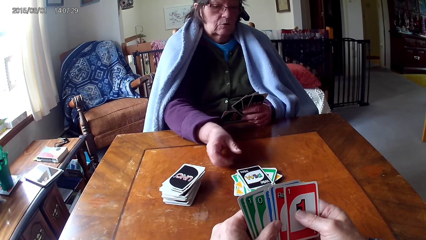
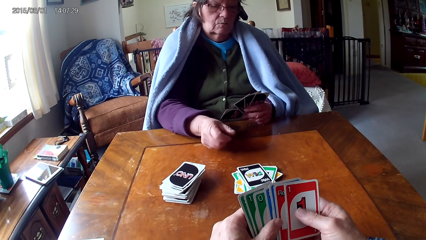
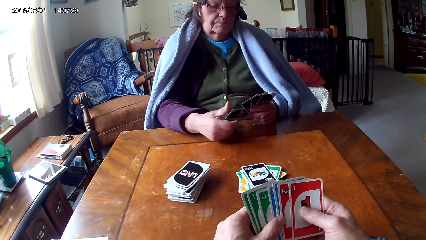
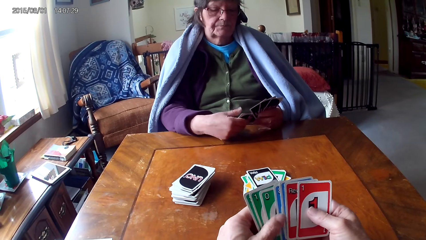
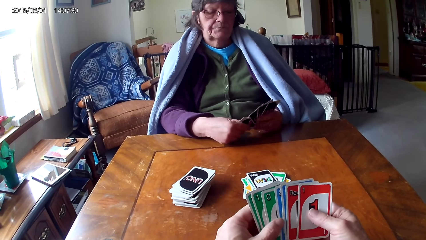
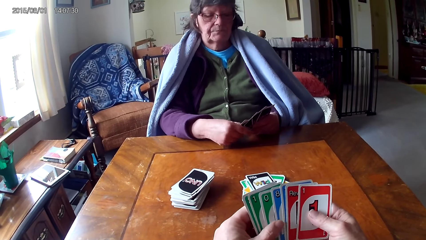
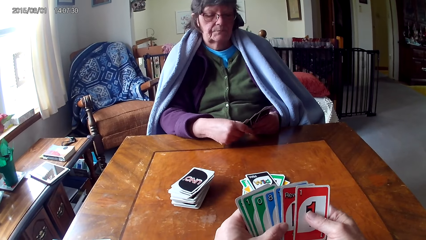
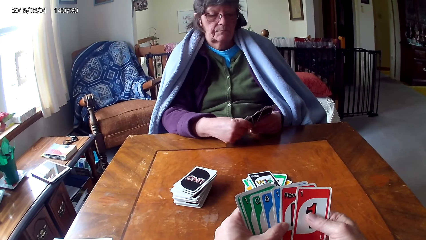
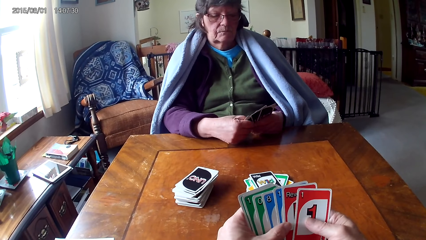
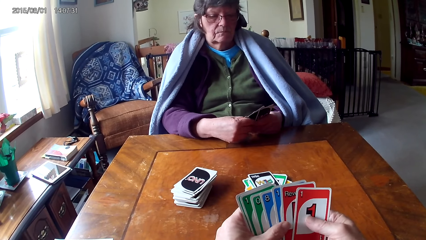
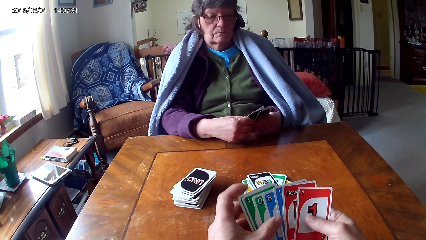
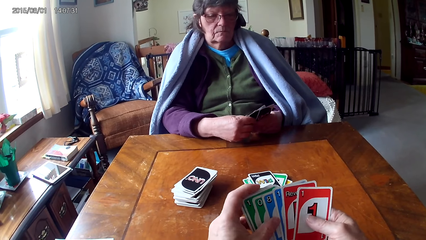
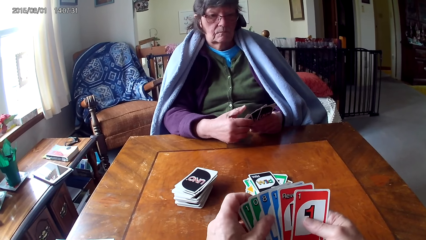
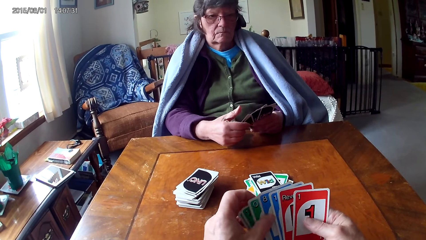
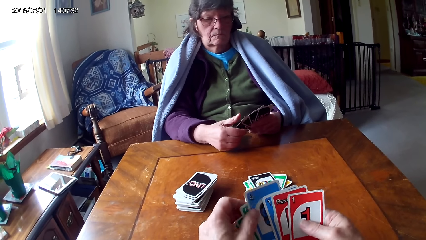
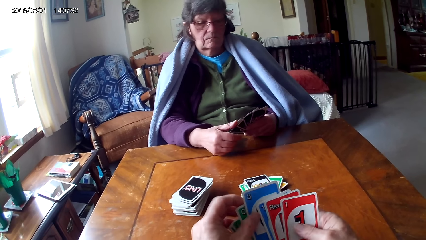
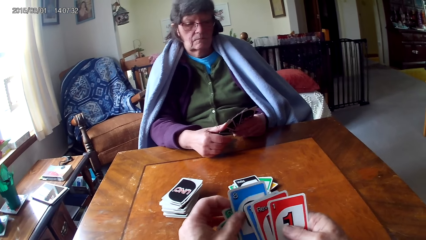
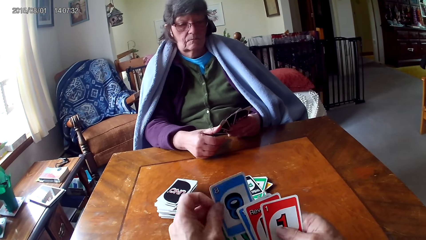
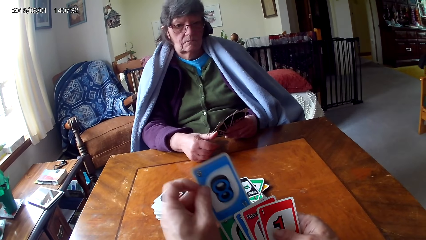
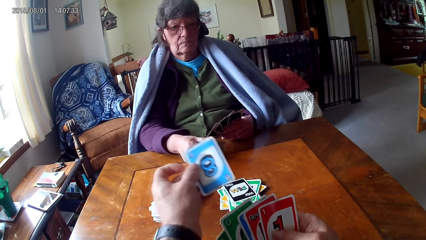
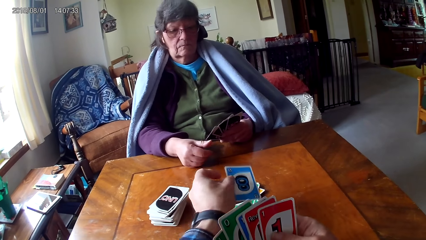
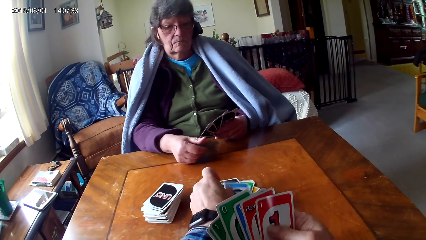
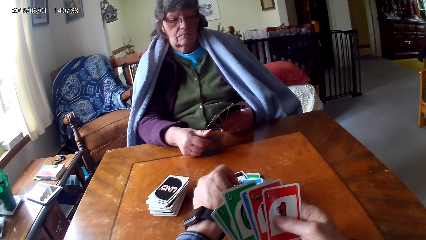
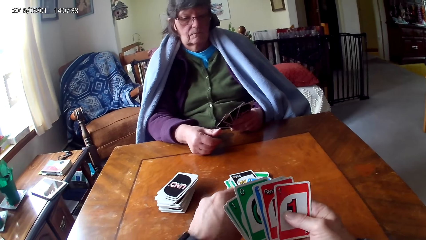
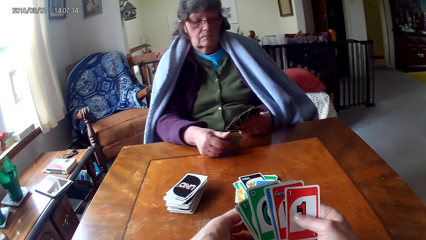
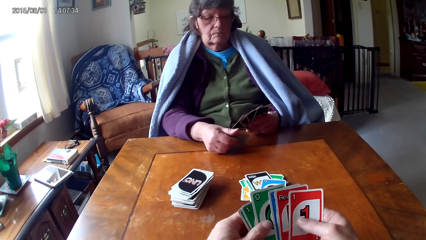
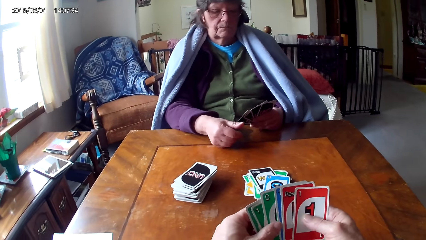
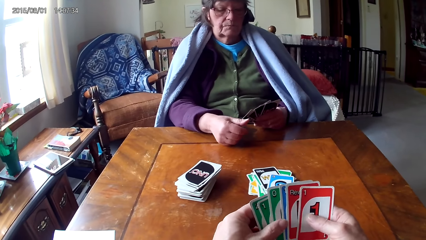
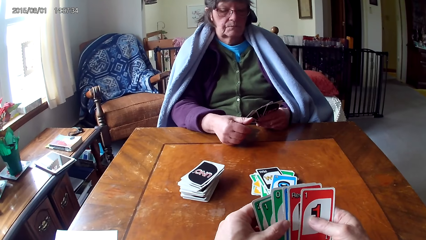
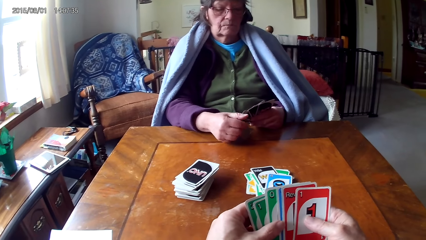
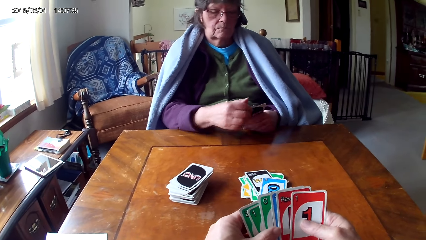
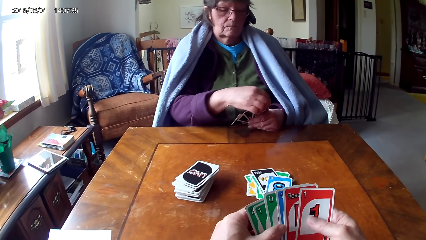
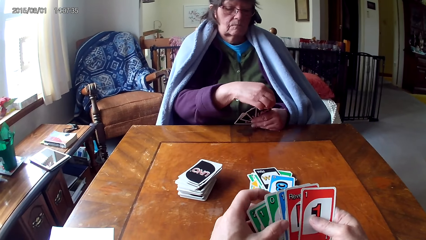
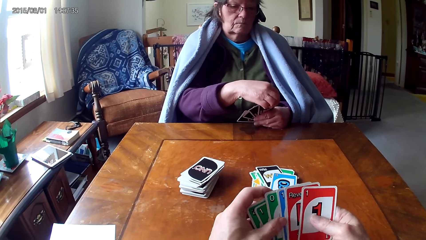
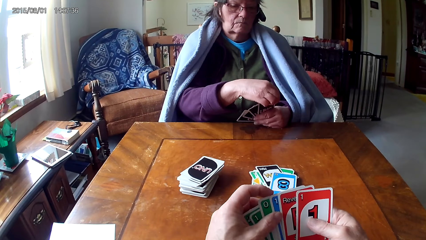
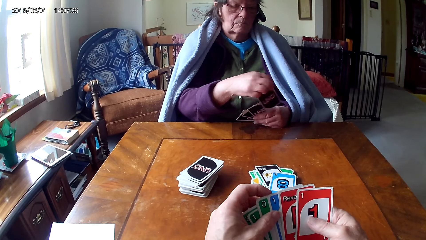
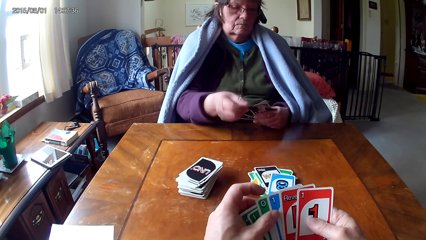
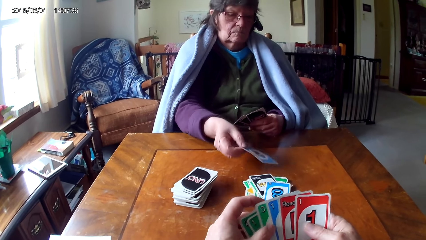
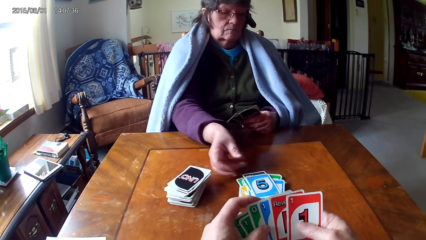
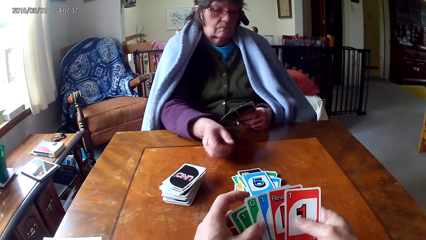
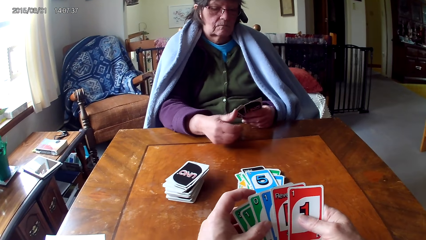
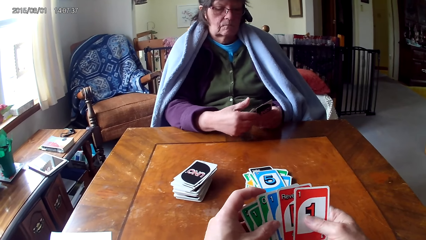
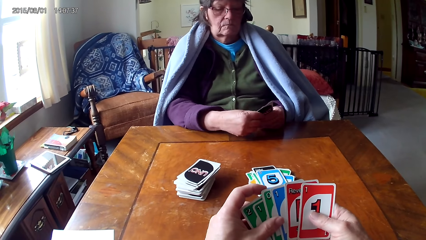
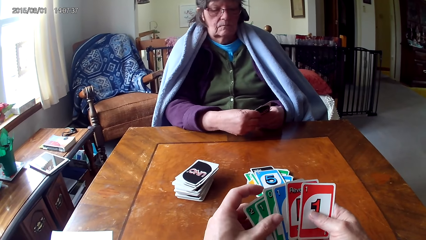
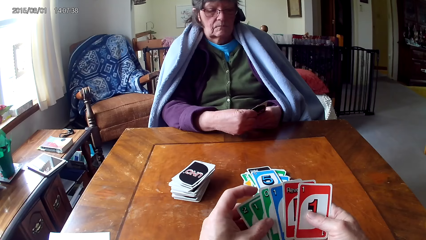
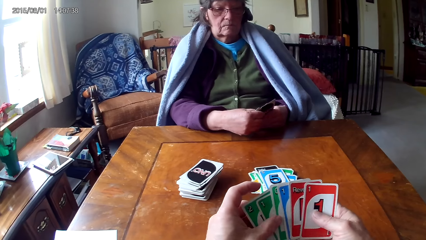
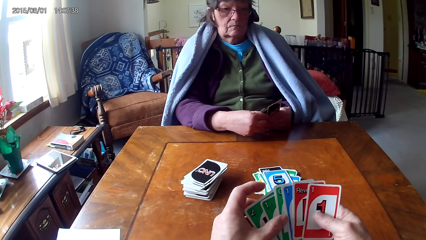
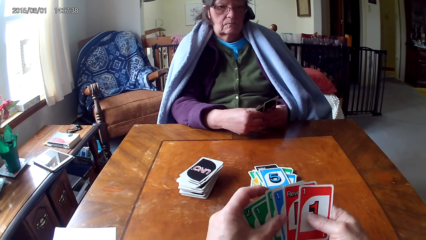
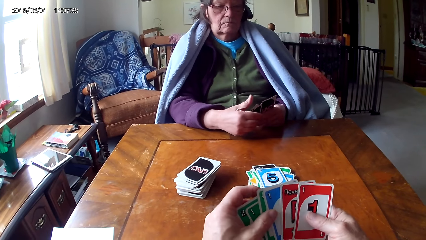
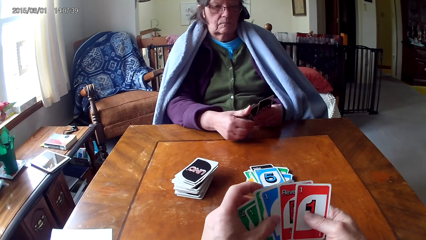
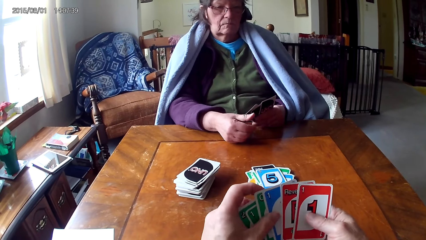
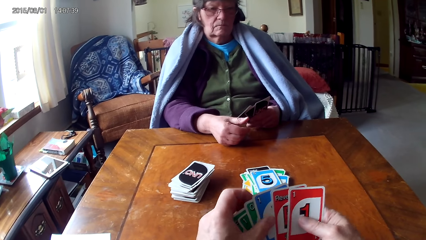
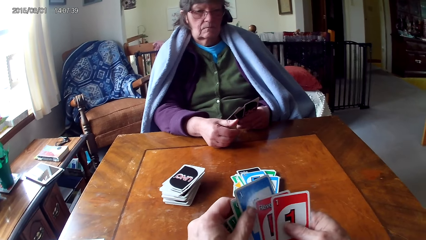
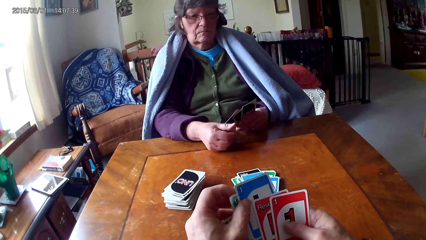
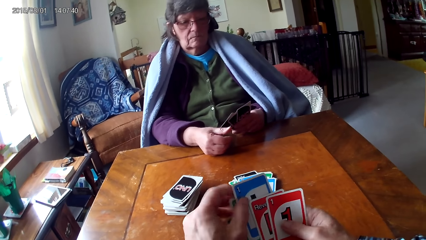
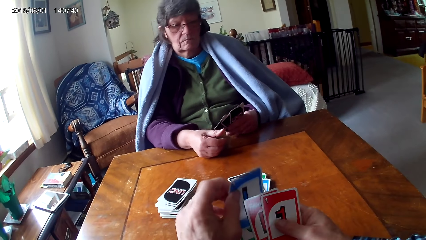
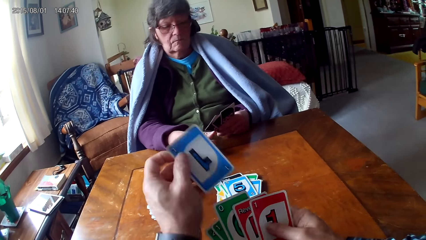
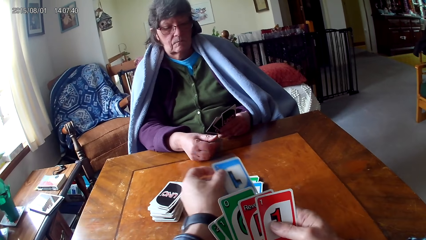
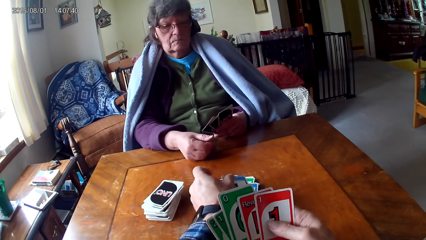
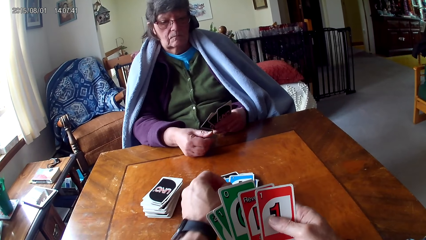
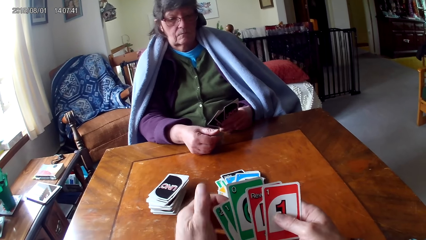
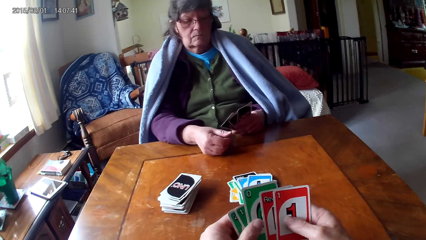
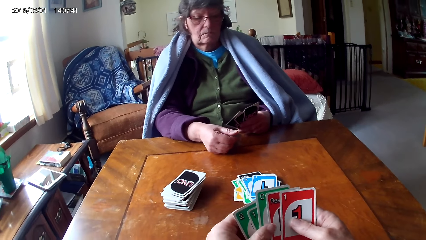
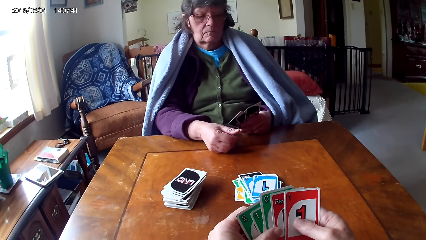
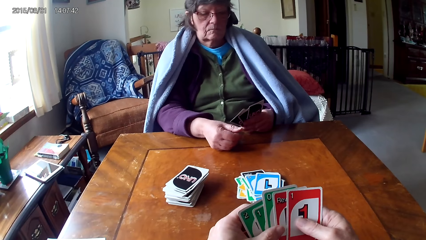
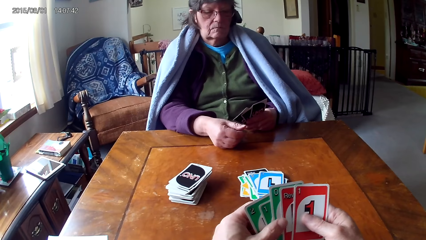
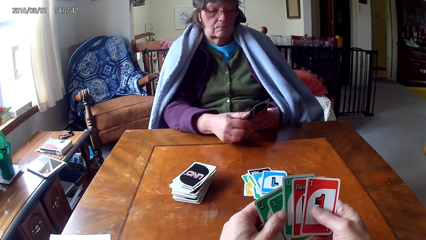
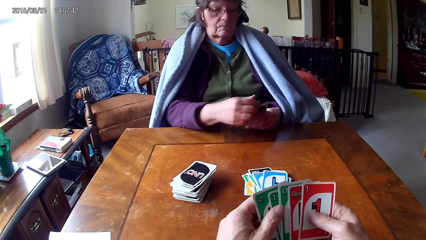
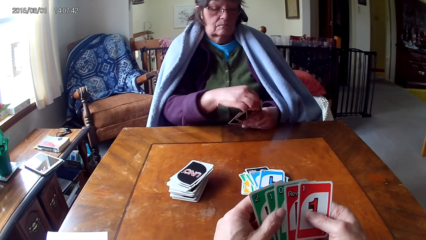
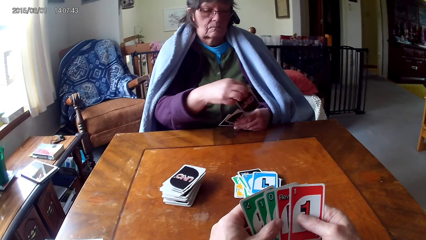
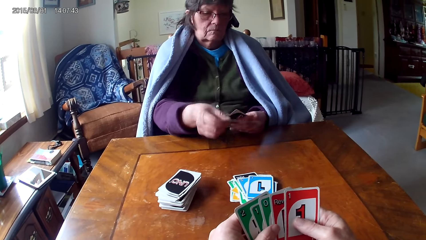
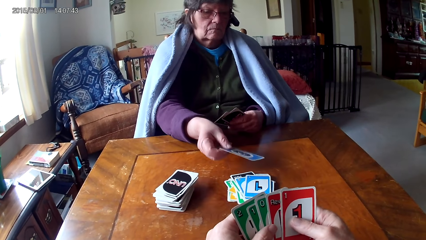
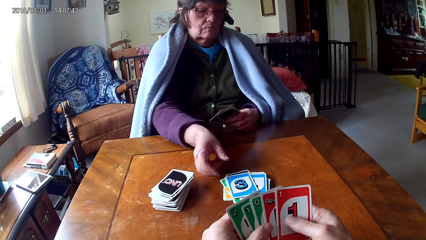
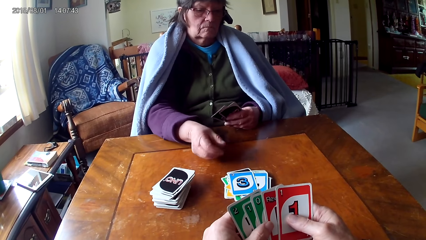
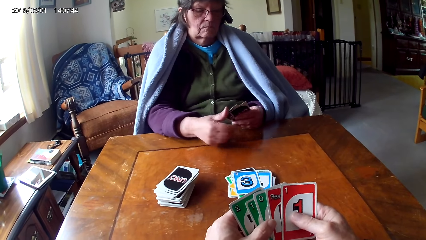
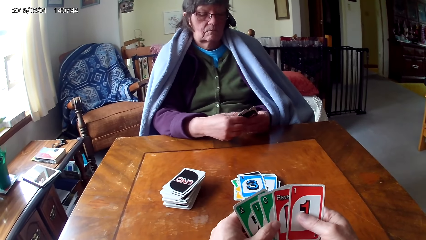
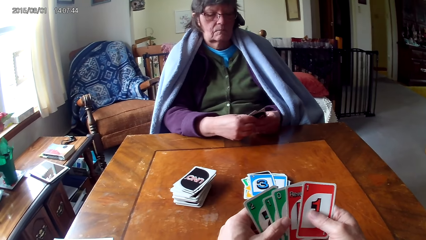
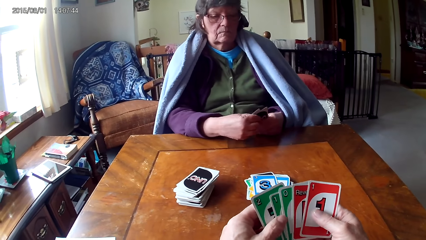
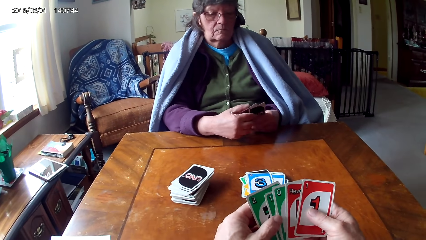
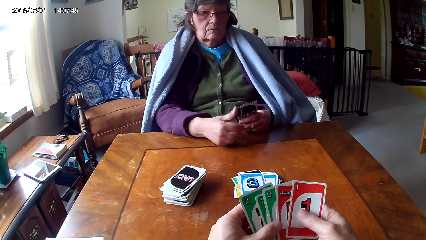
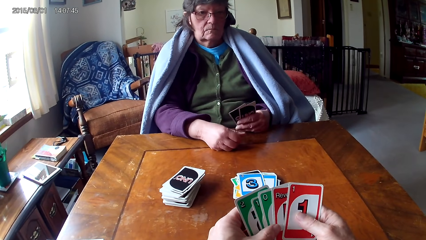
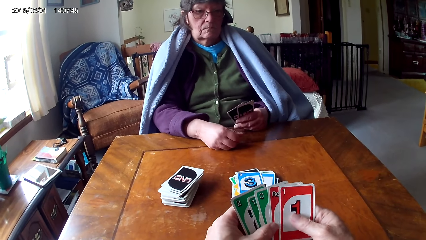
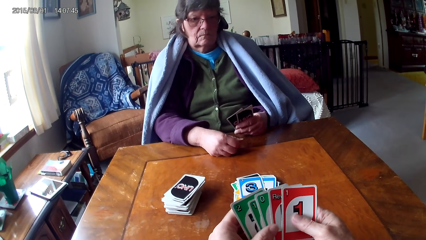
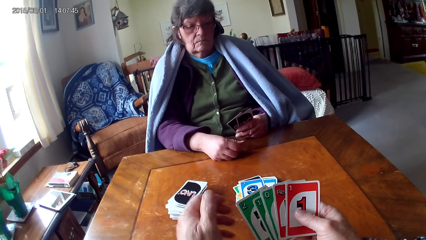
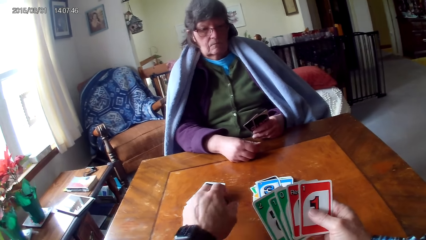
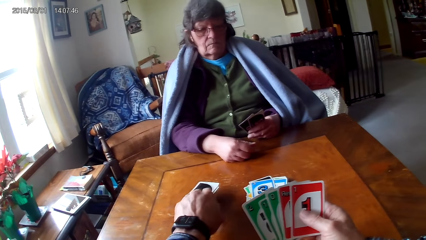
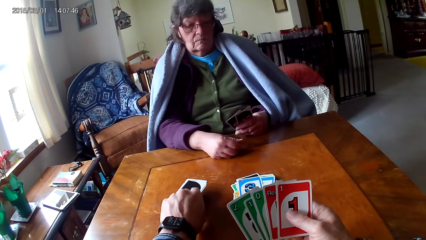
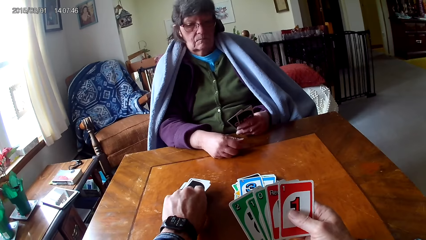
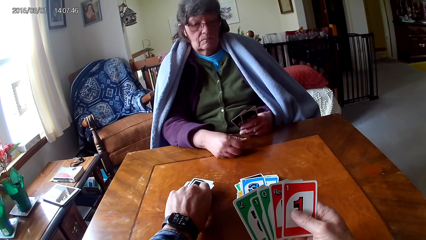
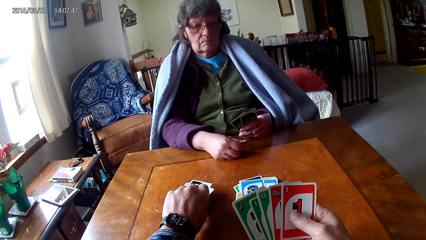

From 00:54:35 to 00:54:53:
The camera wearer puts a card on the table. They look at a person put a card on the table. They put a card on the table. They look at the person place a card on the table. They look at the cards.
